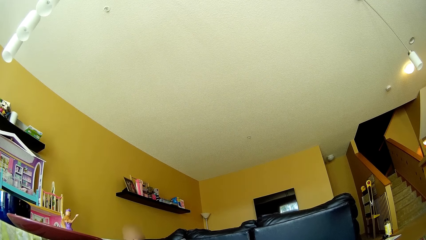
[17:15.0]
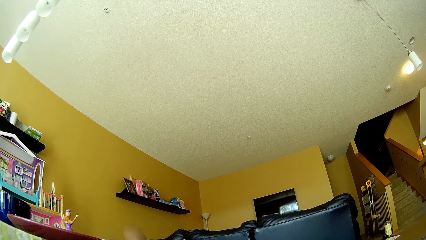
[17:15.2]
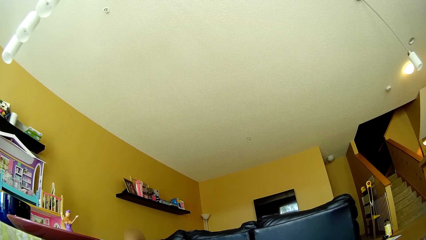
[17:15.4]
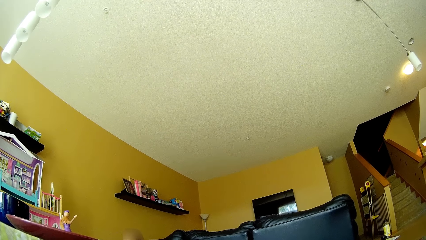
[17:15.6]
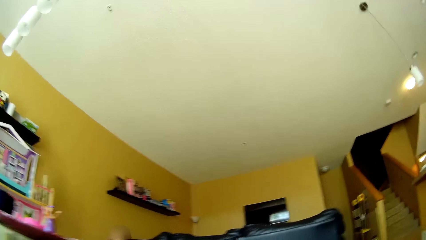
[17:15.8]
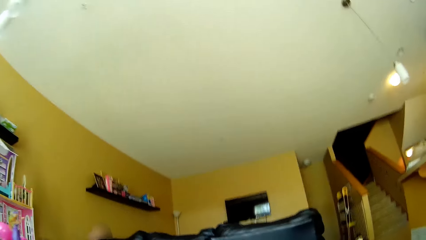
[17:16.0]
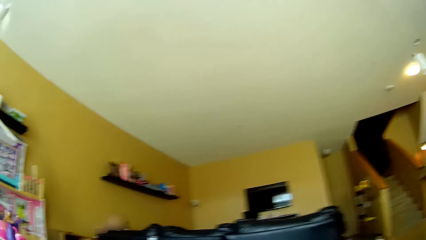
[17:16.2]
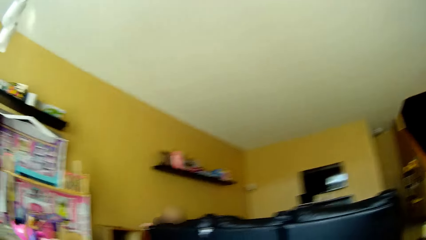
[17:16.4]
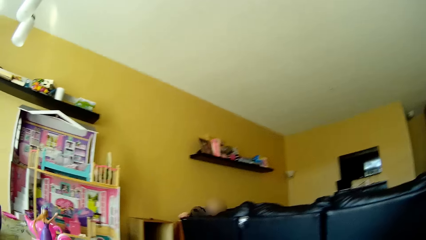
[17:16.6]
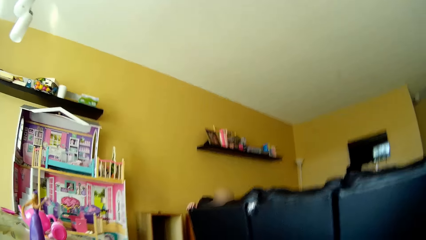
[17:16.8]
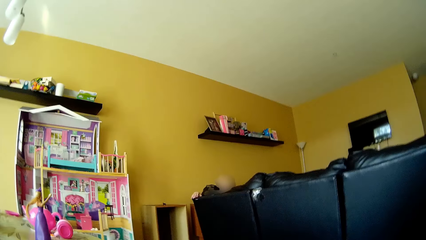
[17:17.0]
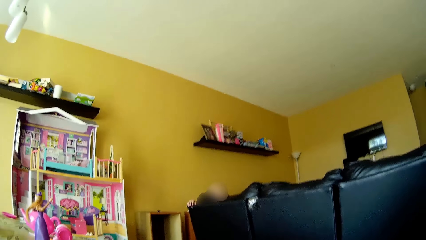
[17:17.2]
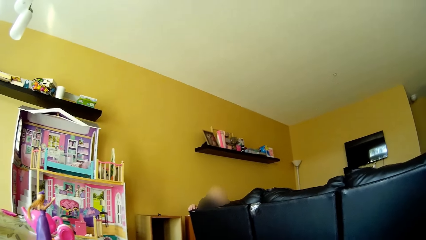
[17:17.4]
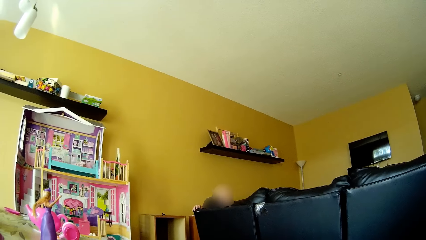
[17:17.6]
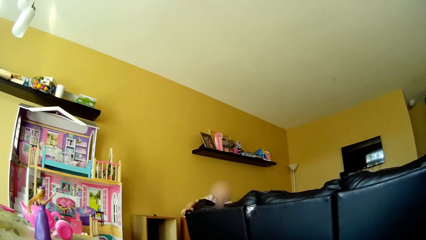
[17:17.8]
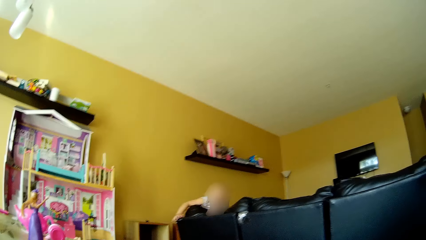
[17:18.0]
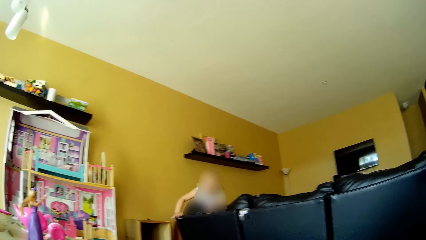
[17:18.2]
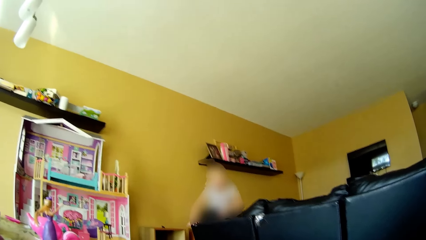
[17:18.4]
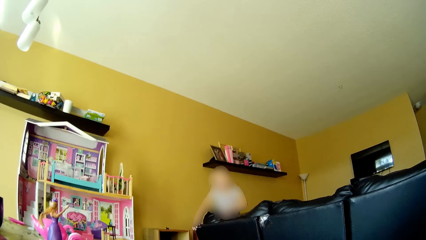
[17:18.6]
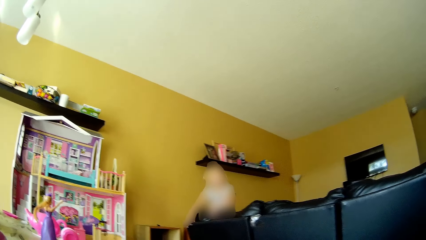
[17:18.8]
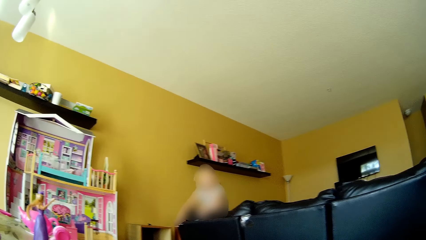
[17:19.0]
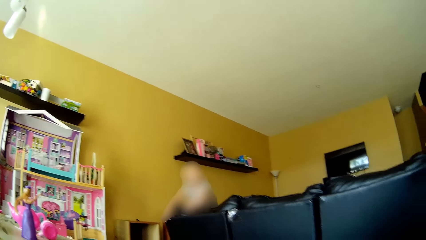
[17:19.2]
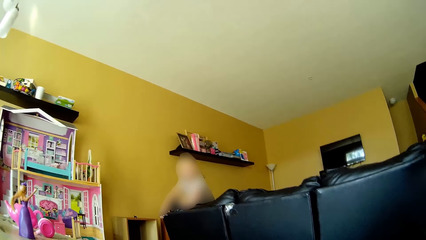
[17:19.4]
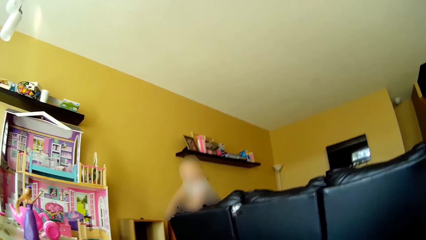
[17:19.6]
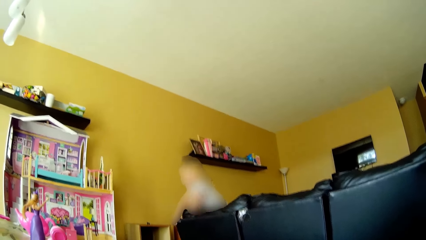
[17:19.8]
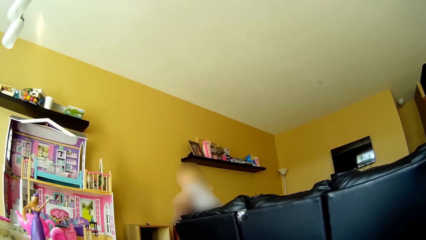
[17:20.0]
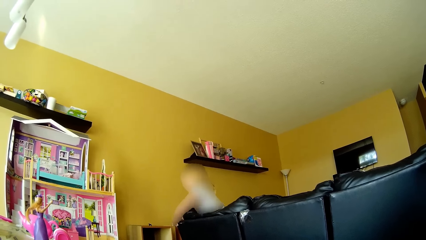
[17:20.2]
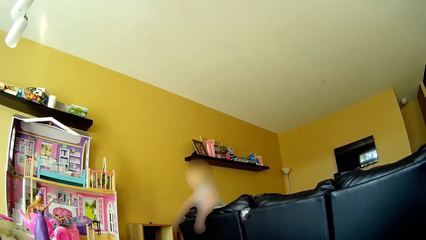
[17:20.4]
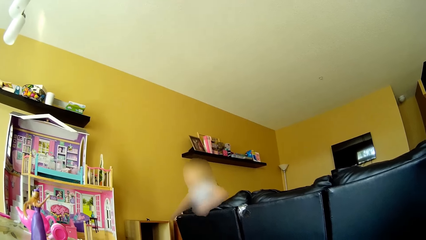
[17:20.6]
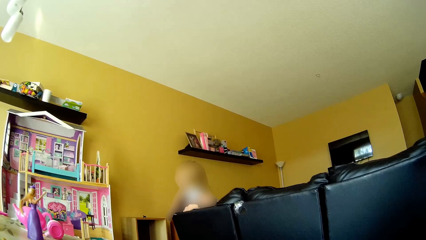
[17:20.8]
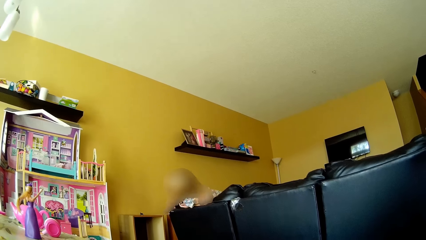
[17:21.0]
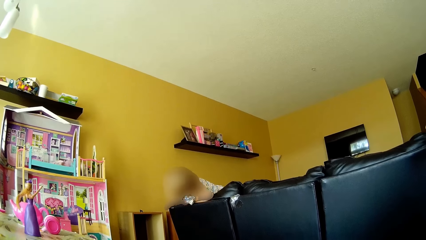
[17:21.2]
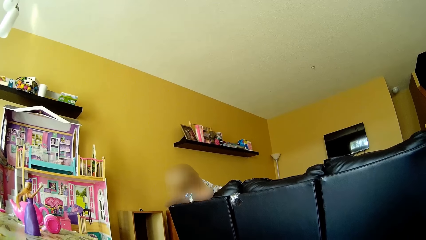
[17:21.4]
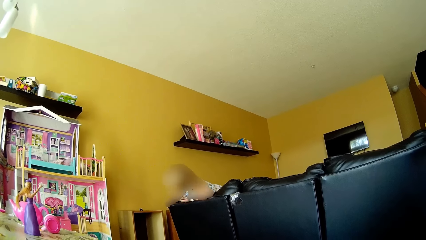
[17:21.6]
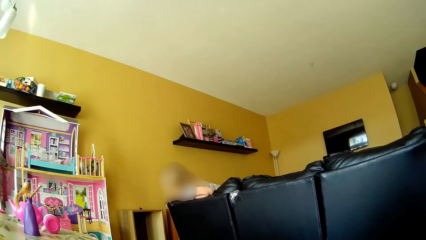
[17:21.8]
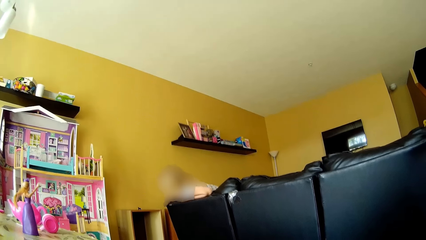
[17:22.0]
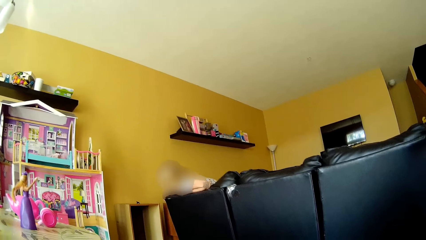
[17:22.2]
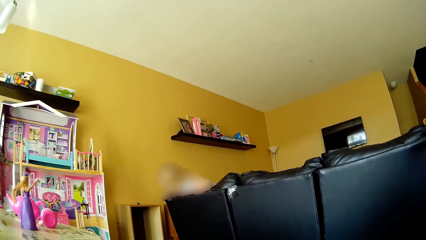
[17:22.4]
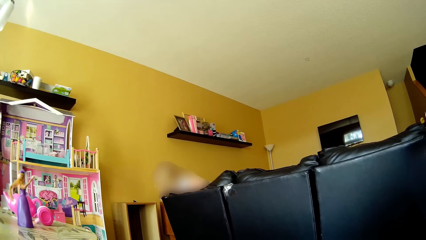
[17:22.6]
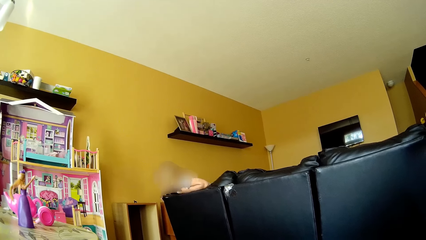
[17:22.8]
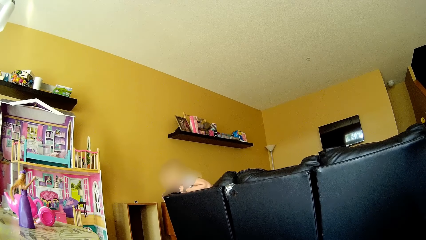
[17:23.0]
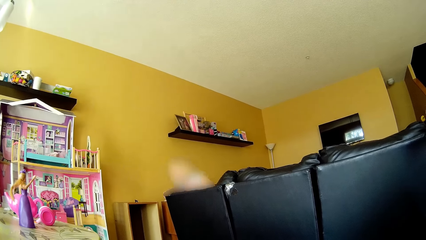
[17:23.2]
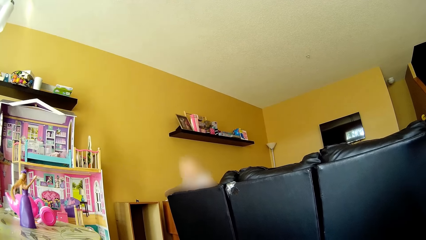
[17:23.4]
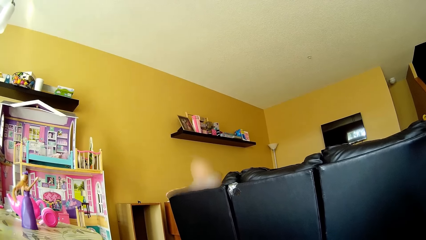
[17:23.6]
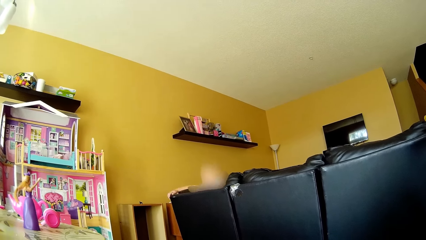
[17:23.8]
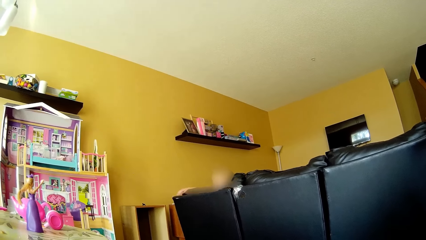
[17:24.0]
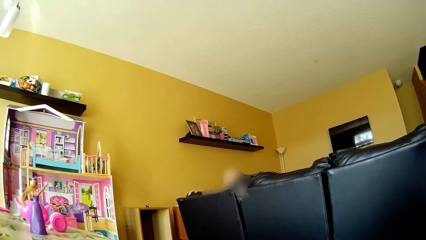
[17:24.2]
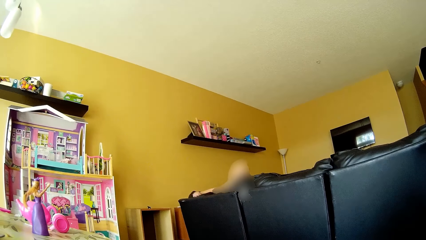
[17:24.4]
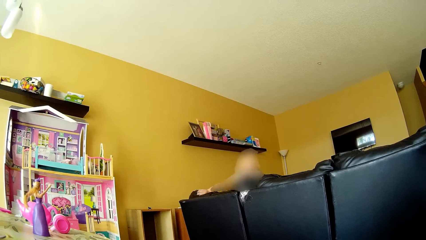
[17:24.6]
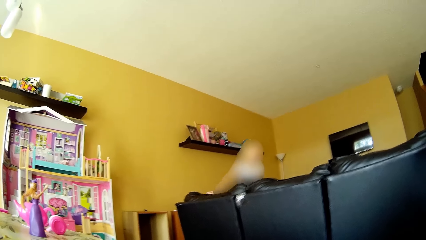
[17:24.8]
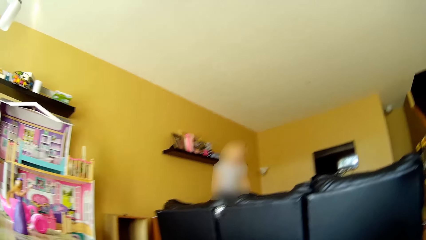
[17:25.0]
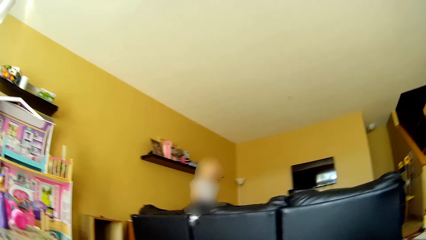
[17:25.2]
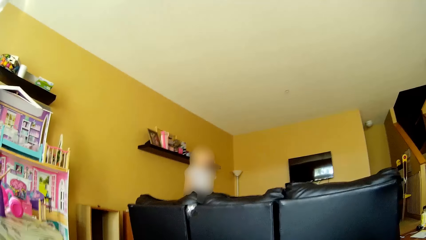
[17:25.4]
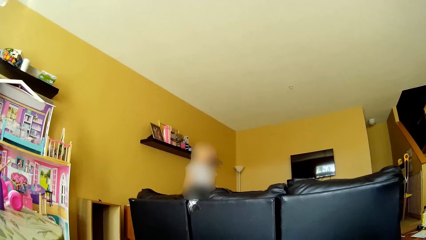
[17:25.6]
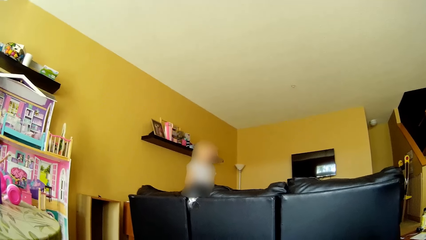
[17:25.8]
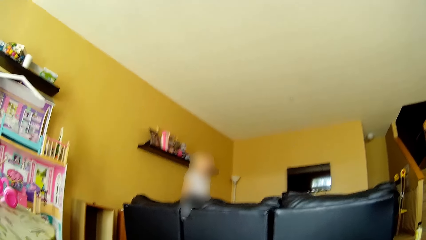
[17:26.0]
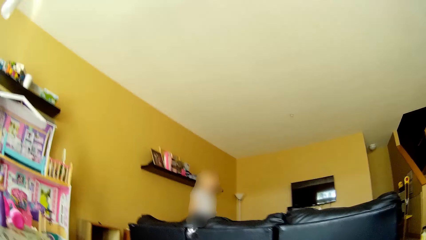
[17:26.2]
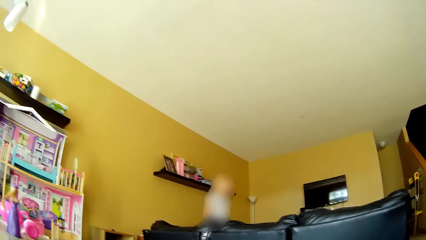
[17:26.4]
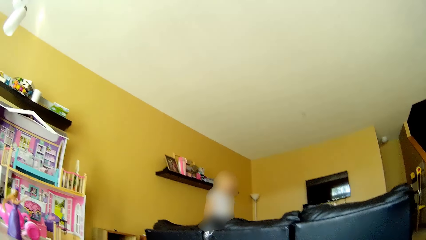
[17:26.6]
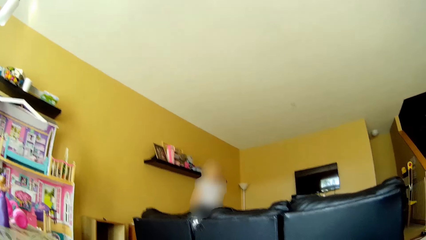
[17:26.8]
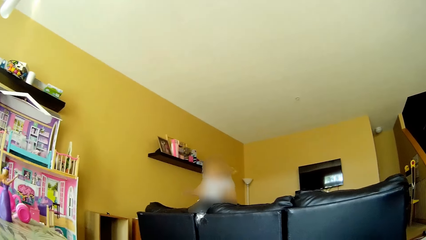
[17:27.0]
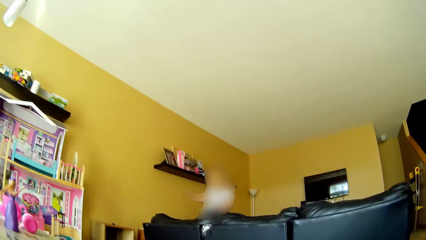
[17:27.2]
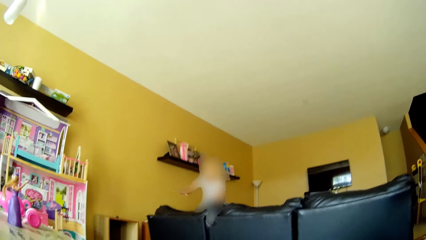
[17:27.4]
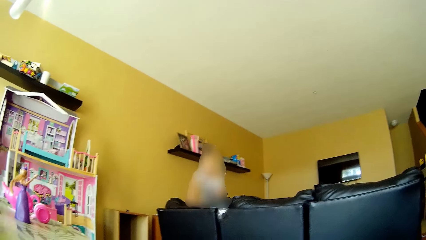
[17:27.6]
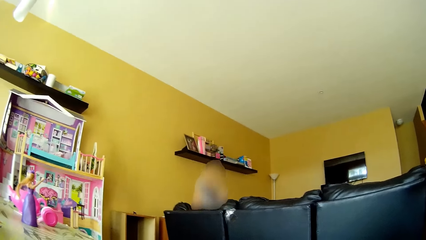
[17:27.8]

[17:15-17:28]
The camera wearer walks in the room. They look around.

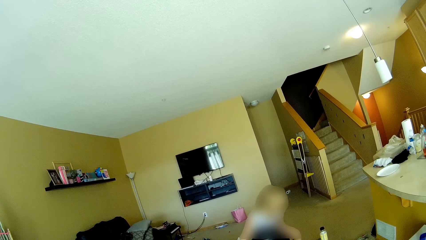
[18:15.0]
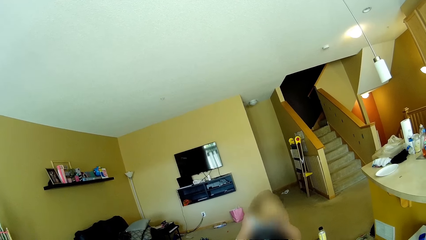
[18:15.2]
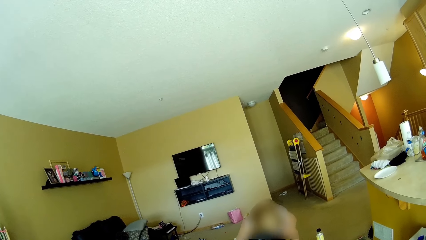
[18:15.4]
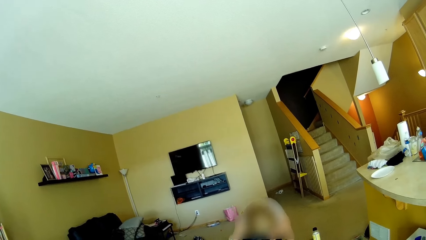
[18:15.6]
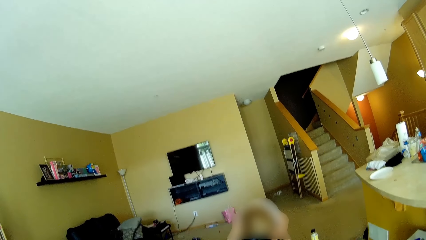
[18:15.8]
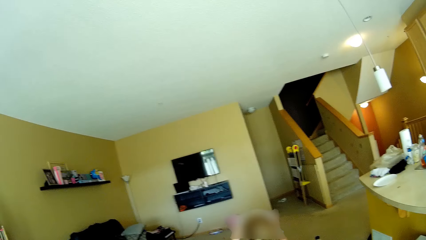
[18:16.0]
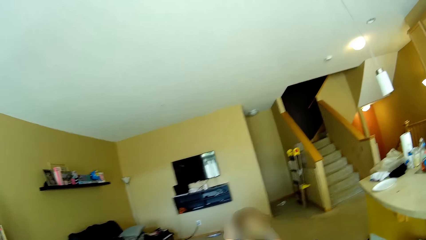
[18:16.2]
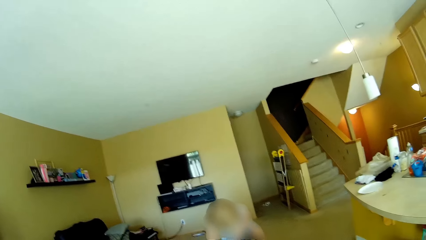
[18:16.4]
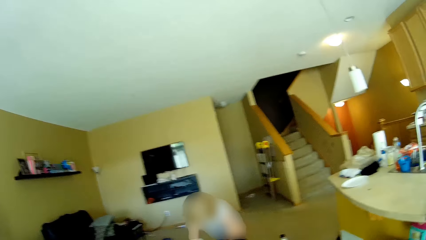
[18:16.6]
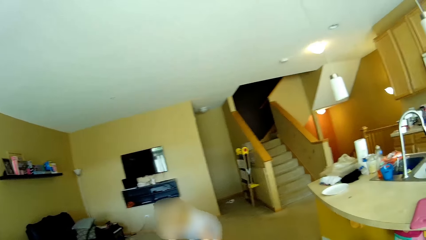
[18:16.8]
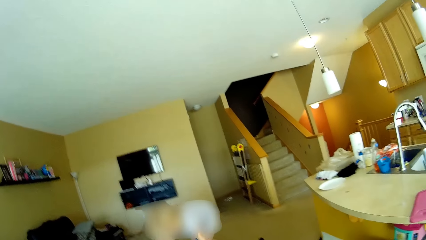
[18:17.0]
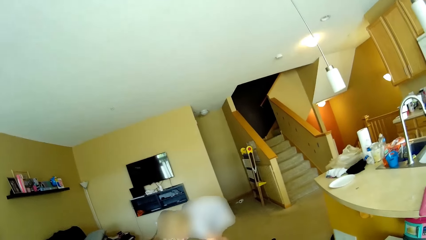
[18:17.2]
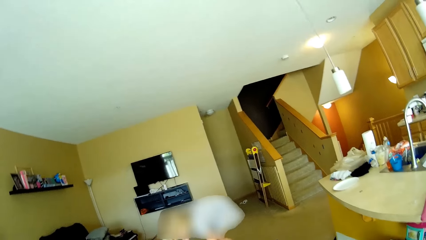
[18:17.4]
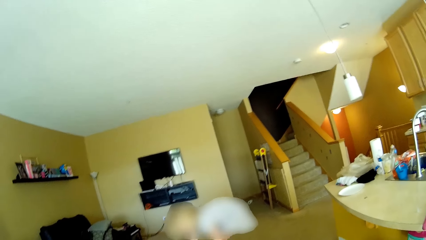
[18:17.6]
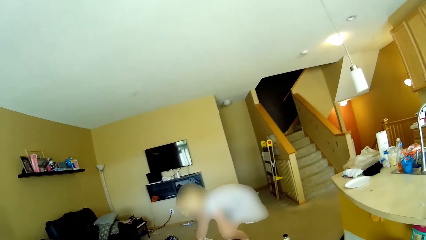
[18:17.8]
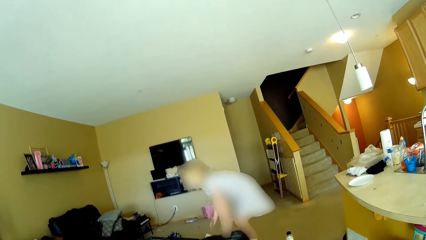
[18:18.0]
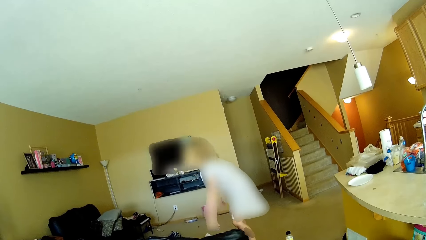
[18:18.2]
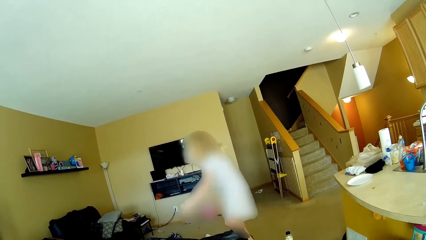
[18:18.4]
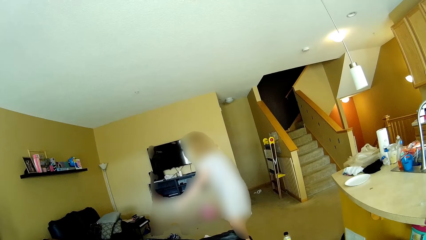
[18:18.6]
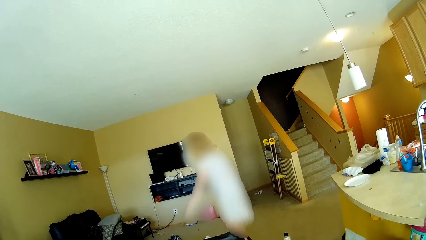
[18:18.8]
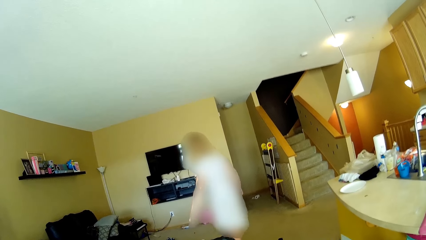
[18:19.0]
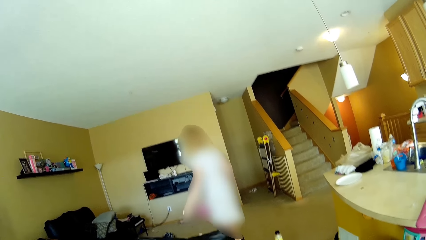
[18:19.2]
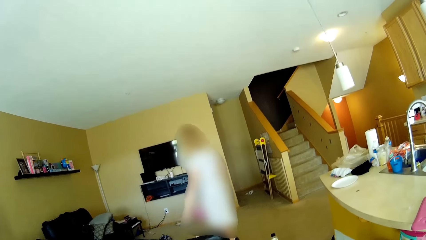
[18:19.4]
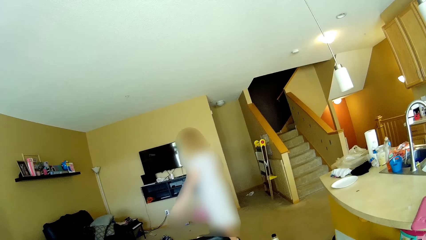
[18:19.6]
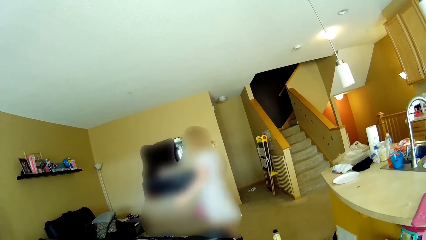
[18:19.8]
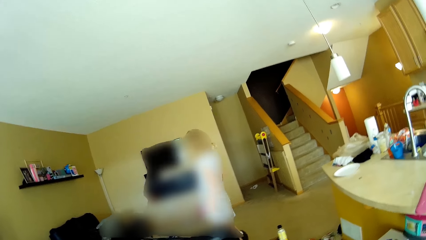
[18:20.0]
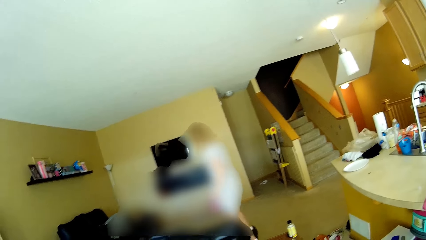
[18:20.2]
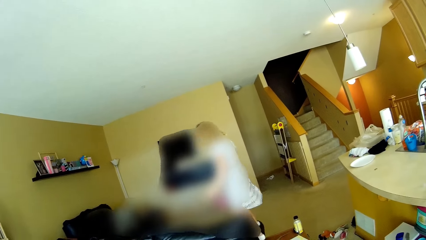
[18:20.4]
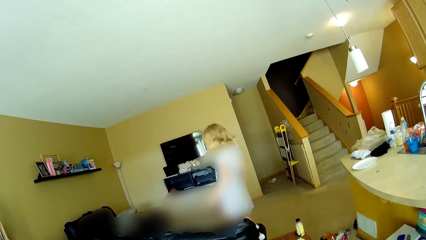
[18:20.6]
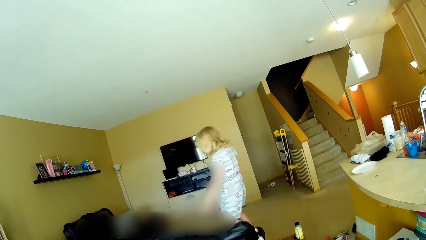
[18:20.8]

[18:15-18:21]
The camera wearer talks to the girl. The girl speaks to herself. The girl hums to a song.
